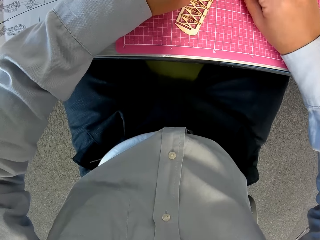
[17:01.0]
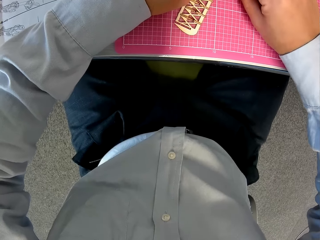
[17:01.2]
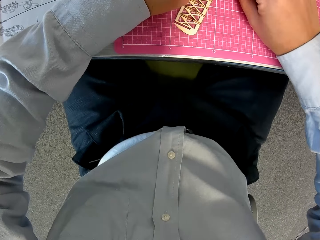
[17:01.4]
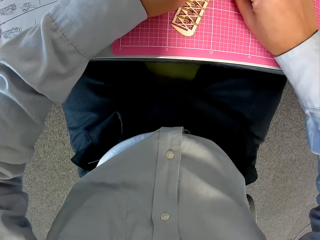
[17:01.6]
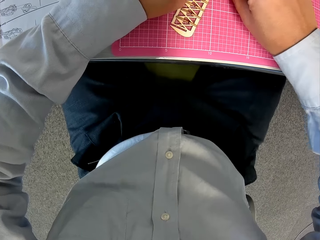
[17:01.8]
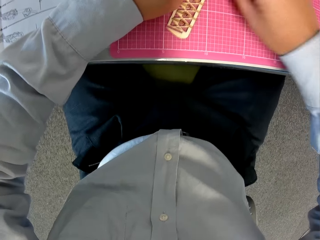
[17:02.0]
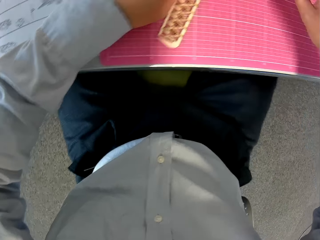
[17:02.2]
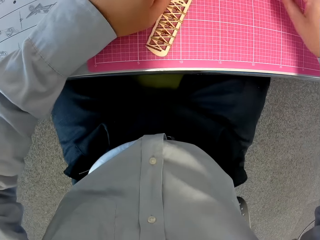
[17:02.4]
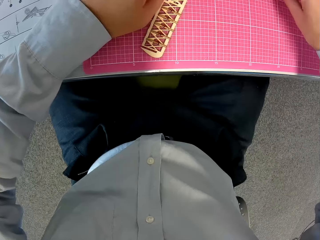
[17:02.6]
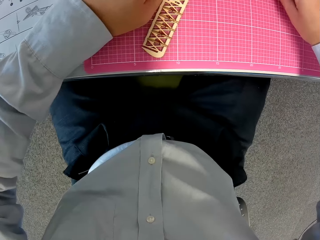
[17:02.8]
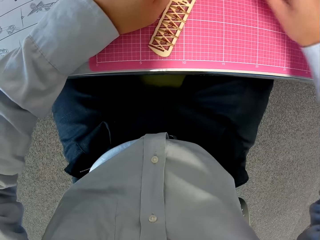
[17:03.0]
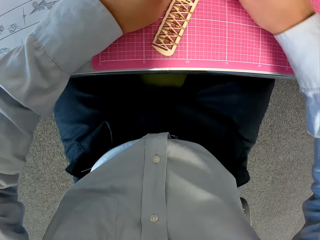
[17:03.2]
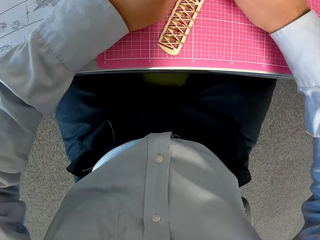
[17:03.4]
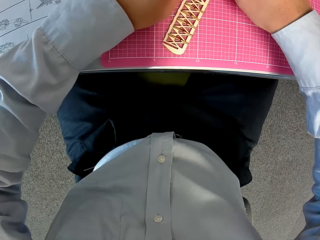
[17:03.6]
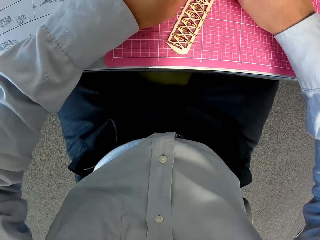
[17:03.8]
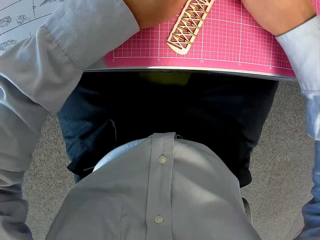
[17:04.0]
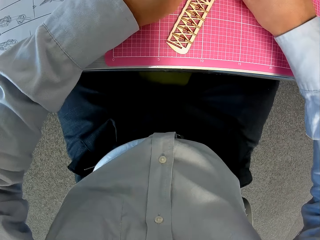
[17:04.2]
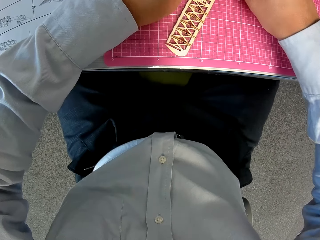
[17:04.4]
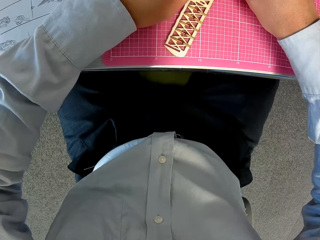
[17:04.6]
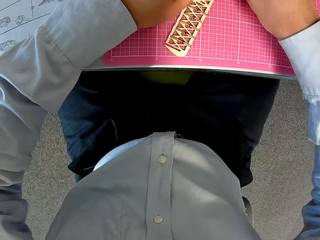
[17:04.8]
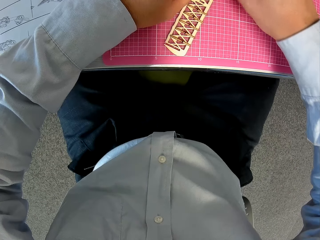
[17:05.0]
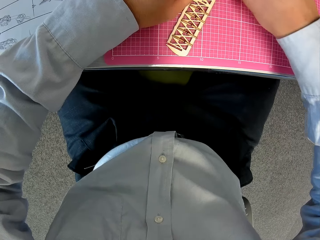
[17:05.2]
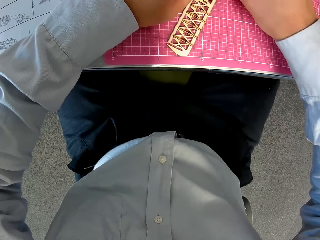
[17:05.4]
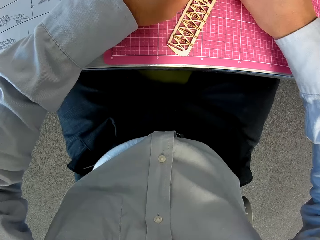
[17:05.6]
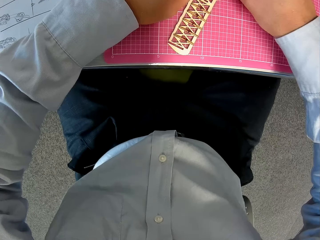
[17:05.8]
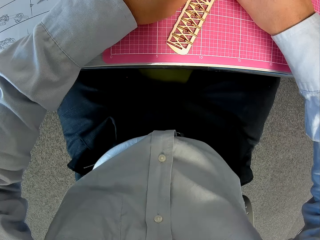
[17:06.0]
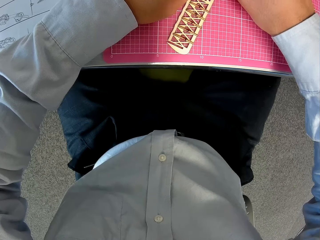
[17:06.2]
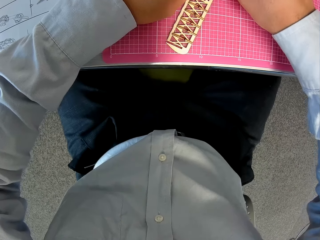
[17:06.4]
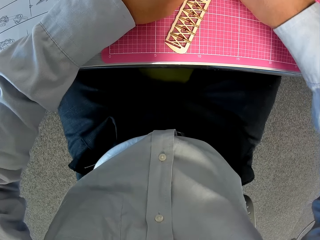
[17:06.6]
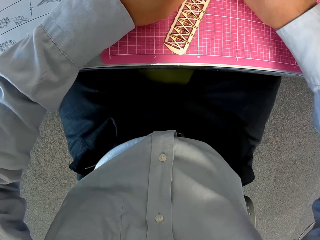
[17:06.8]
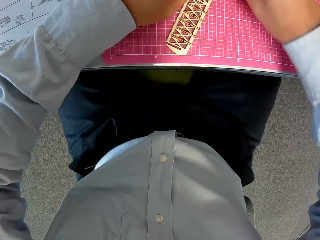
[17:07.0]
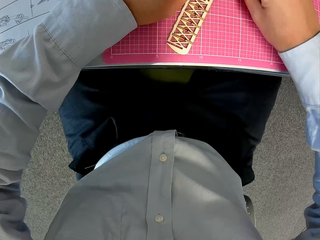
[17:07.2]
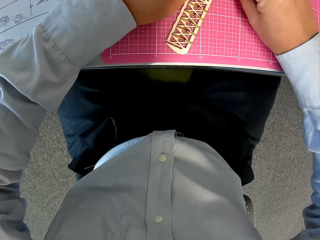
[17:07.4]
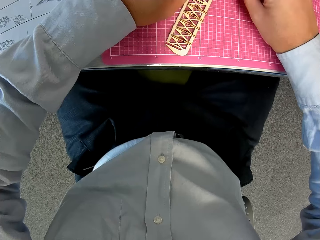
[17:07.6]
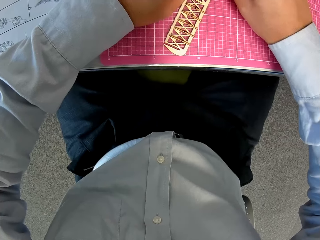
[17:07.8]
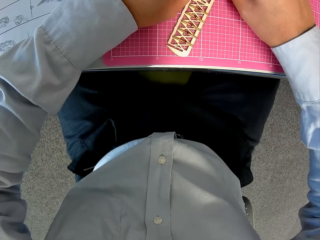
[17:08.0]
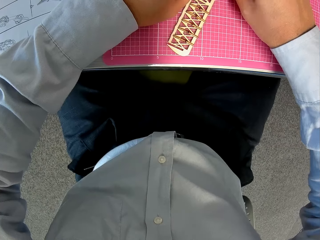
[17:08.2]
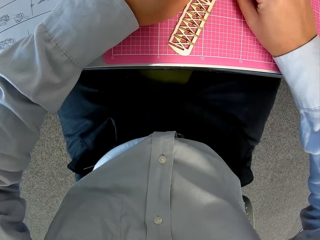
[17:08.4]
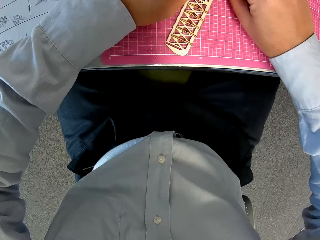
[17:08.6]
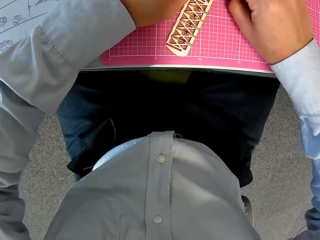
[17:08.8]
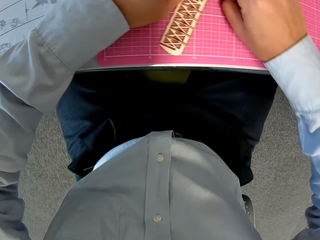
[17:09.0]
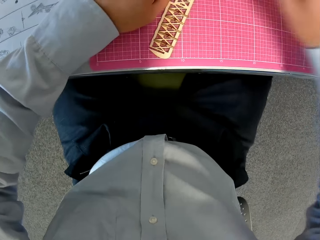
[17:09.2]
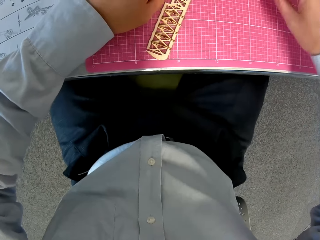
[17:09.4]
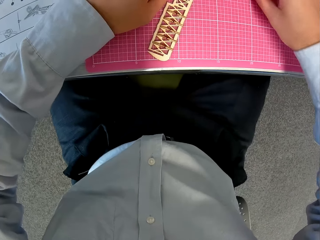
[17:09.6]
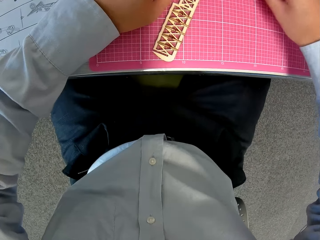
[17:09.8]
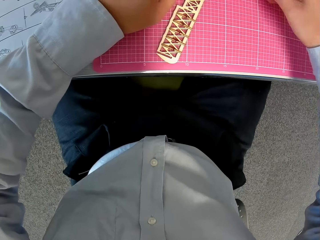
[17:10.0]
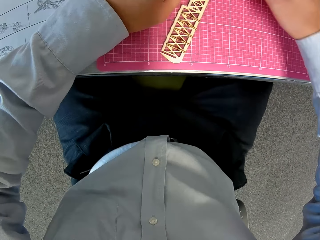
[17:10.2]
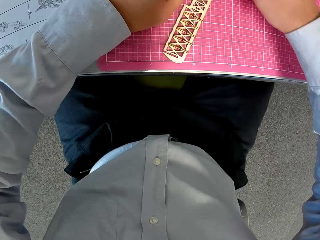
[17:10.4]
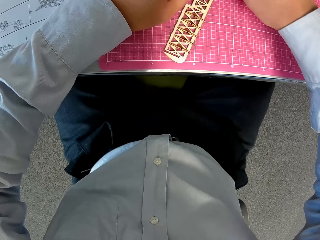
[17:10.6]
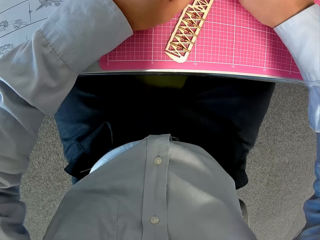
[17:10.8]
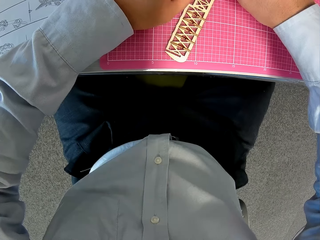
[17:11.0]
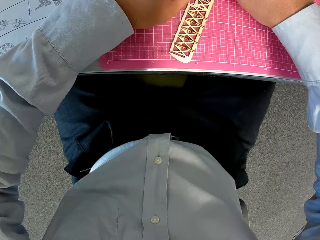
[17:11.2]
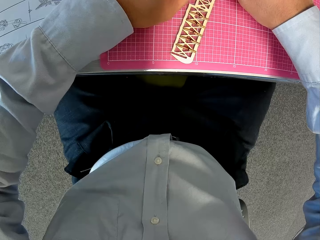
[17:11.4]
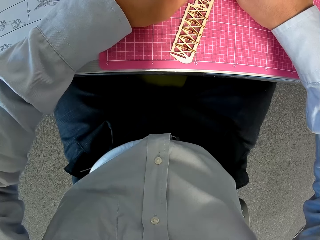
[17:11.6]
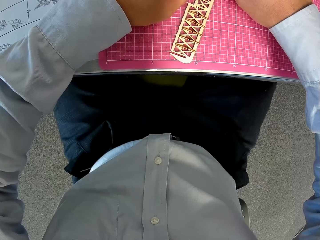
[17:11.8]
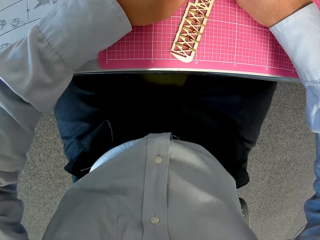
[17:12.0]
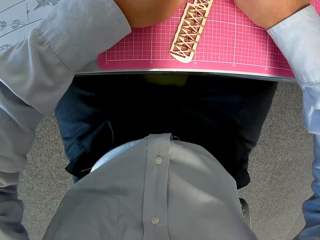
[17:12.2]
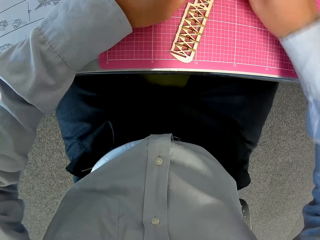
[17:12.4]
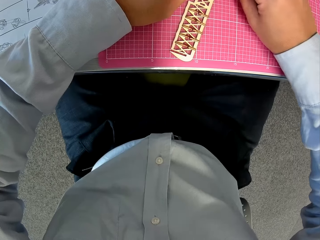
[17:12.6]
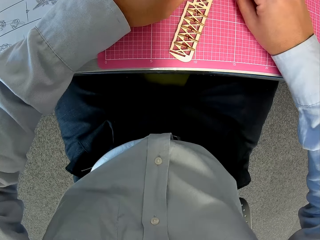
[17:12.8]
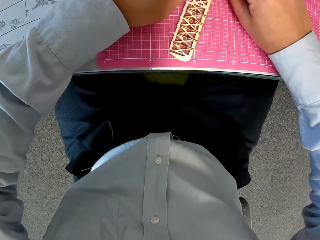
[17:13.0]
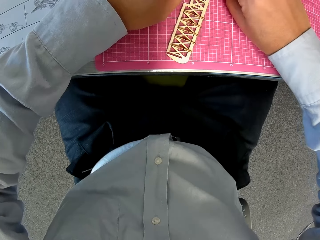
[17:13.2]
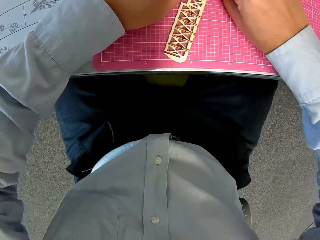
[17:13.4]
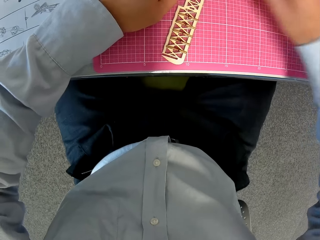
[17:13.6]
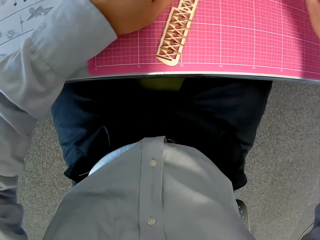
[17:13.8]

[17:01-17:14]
The camera wearer picks up a wooden piece from the cutting sheet. They attach the wooden piece to the attached wooden pieces. They pick up a wooden piece from the cutting sheet and attach the wooden piece to the attached wooden pieces.

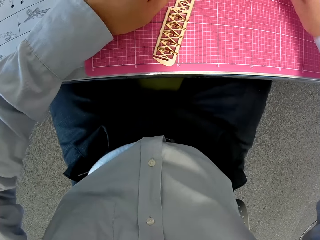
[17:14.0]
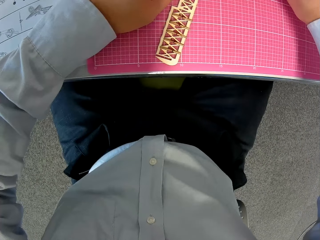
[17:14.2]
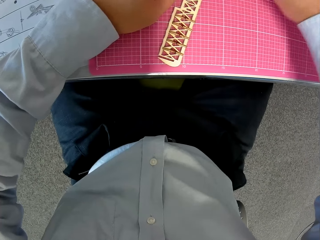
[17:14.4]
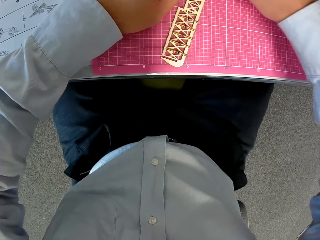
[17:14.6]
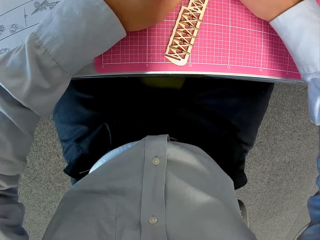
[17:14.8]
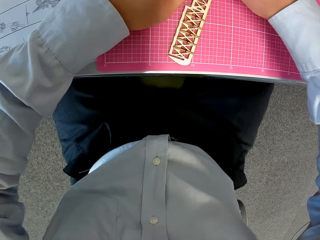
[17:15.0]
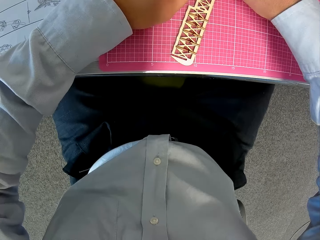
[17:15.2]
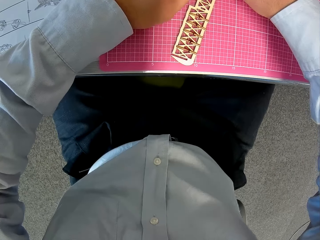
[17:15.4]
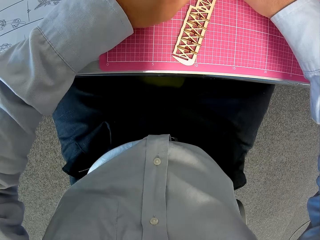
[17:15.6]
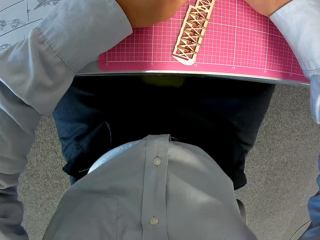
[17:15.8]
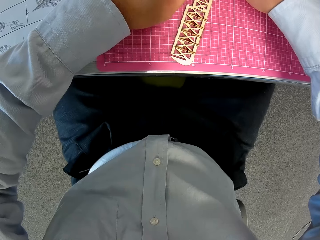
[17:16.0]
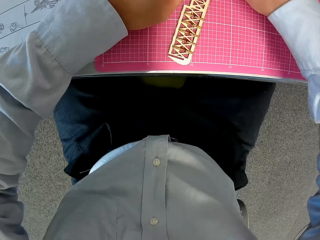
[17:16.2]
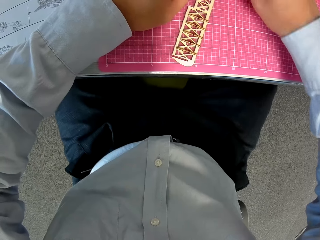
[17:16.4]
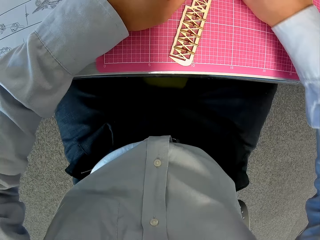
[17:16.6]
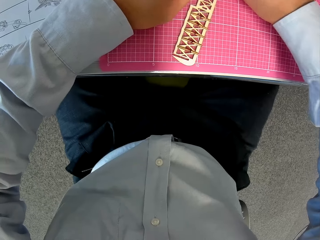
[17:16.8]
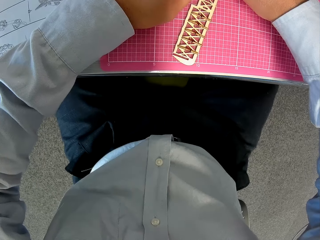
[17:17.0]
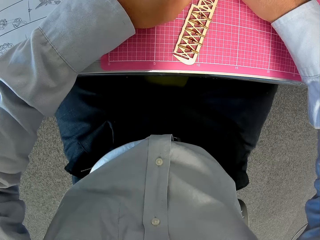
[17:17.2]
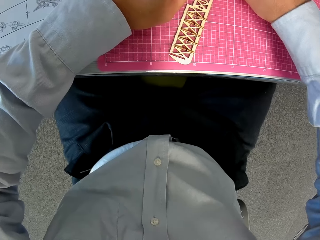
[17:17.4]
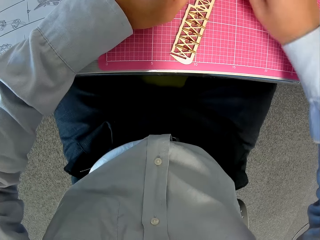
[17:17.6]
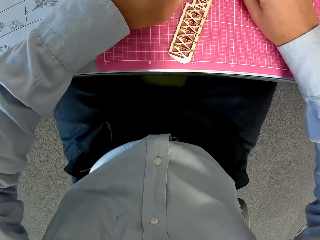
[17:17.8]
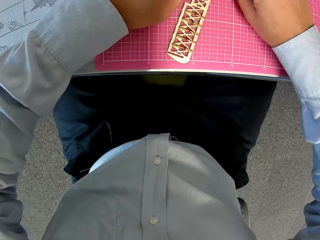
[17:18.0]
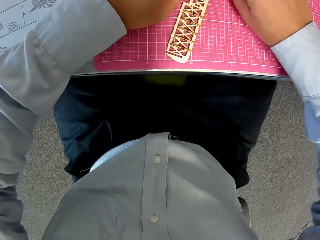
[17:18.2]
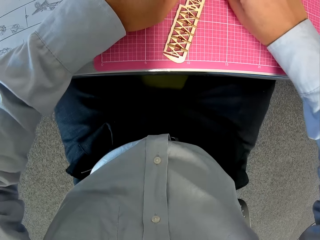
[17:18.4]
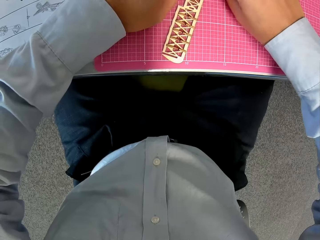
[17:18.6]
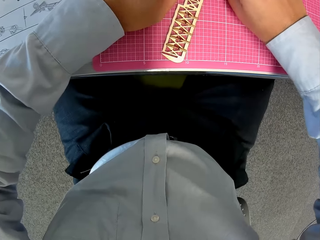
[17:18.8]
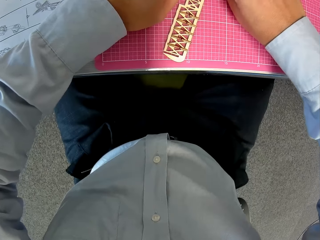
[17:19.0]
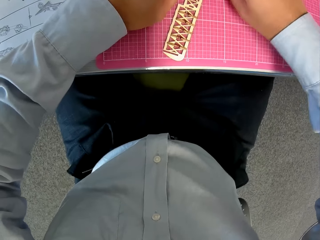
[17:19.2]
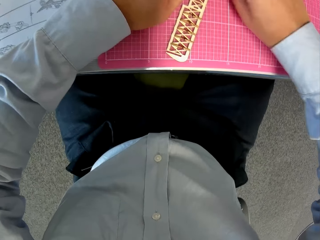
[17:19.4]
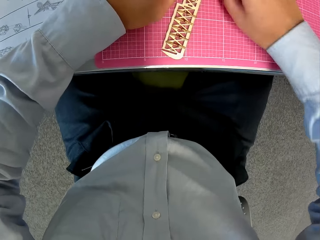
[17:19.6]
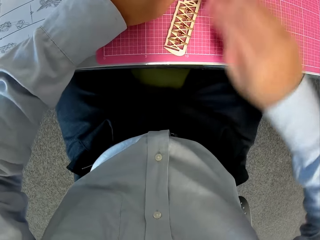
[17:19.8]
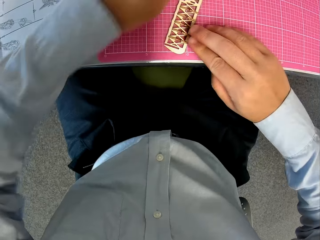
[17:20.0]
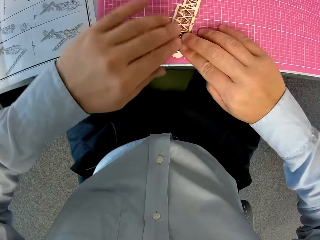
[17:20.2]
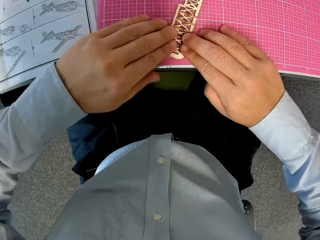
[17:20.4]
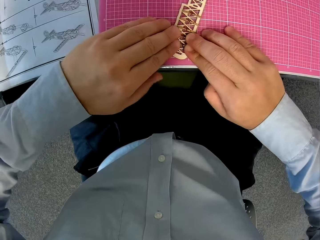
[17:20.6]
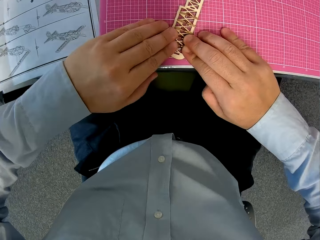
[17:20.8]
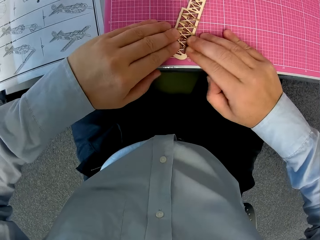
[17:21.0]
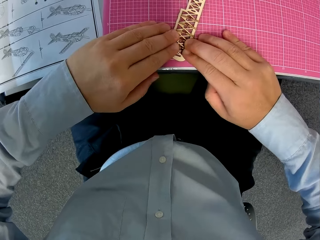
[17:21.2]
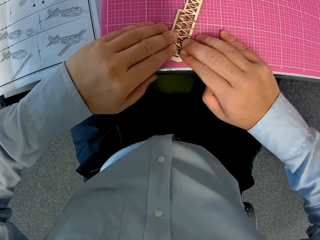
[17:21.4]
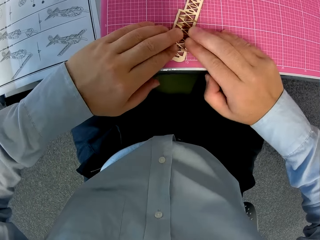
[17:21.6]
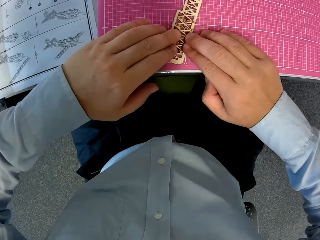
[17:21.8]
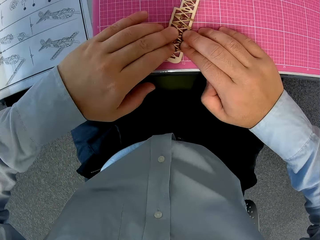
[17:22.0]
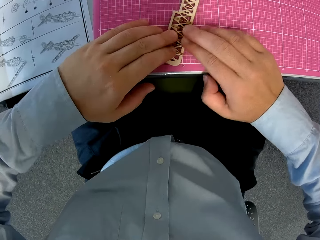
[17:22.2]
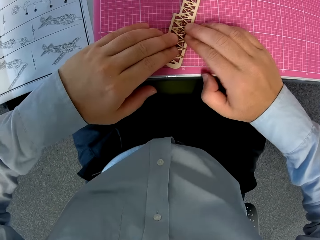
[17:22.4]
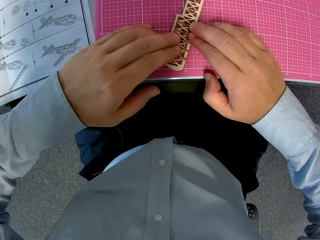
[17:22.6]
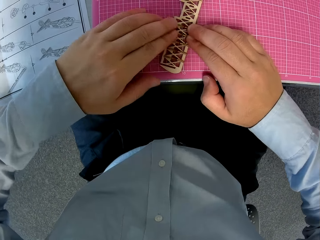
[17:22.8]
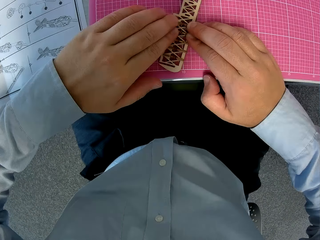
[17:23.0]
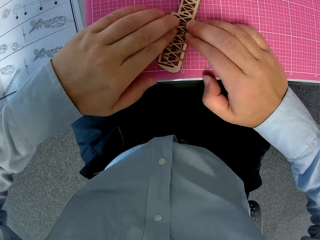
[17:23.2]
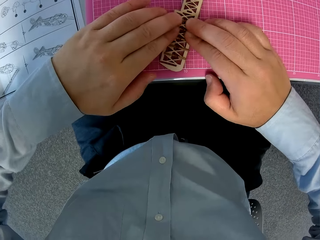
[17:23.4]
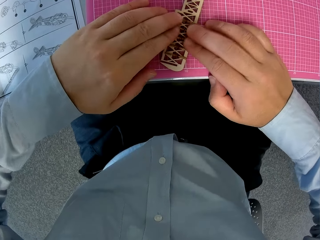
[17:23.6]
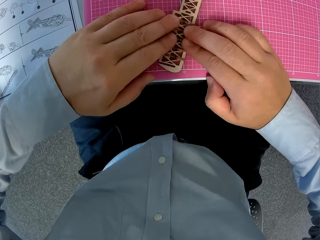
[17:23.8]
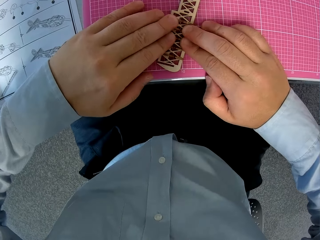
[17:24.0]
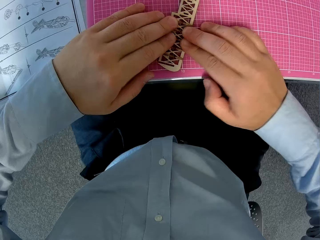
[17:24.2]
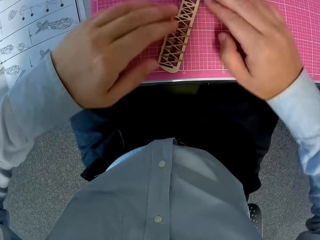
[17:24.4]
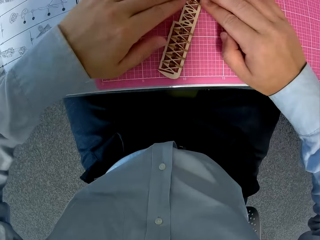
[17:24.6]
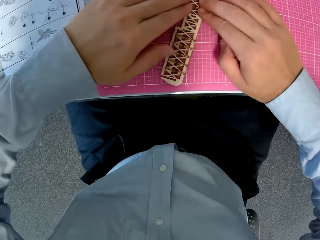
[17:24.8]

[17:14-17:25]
The camera wearer picks up a wooden piece from the cutting sheet. They attach the wooden piece to the attached wooden pieces. They press the airplane model part. They adjust the attached wooden pieces.
